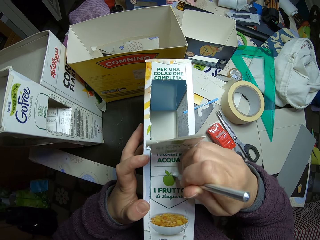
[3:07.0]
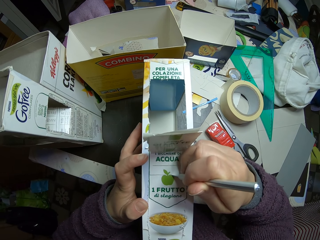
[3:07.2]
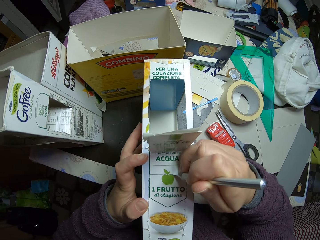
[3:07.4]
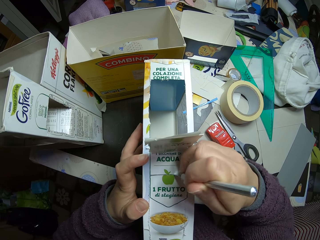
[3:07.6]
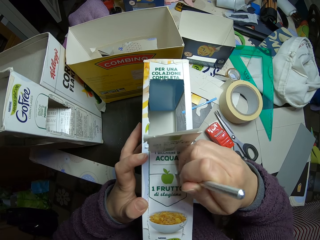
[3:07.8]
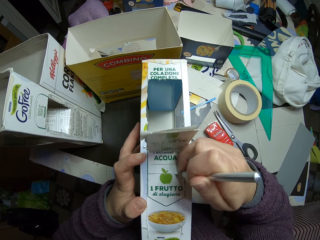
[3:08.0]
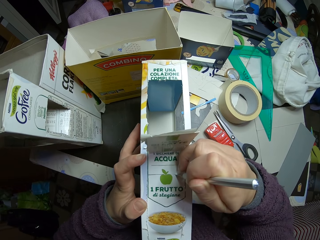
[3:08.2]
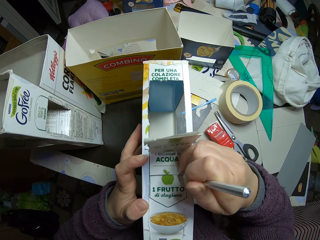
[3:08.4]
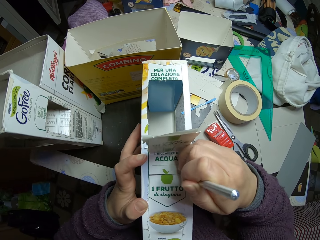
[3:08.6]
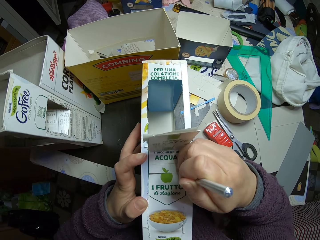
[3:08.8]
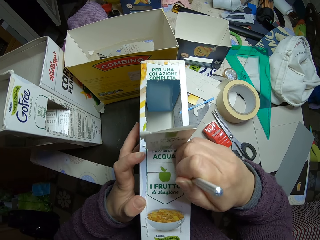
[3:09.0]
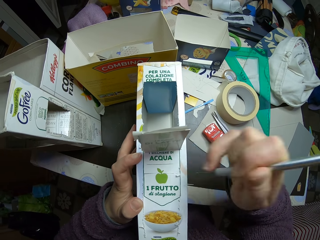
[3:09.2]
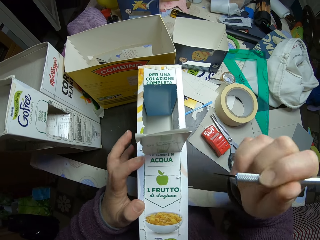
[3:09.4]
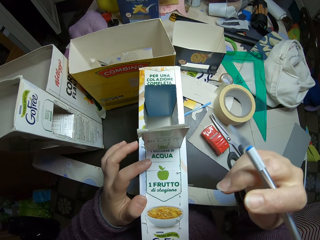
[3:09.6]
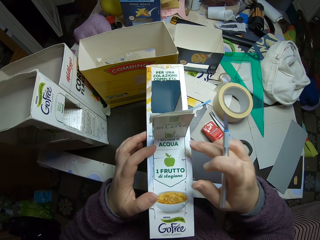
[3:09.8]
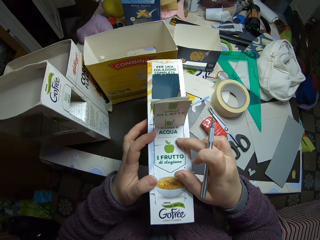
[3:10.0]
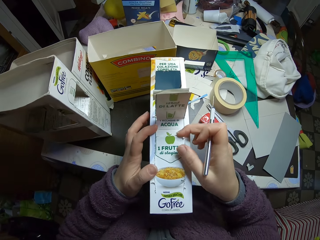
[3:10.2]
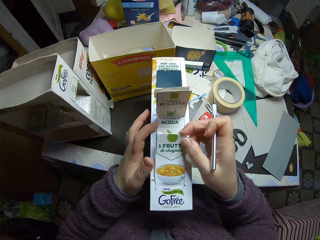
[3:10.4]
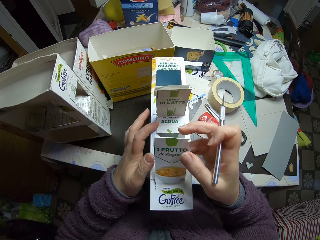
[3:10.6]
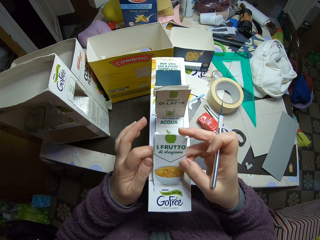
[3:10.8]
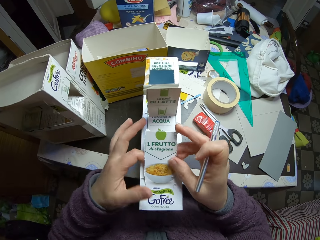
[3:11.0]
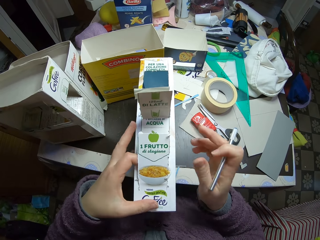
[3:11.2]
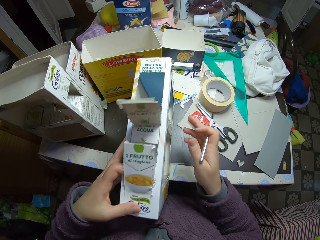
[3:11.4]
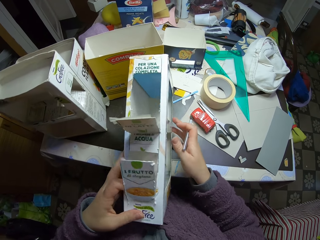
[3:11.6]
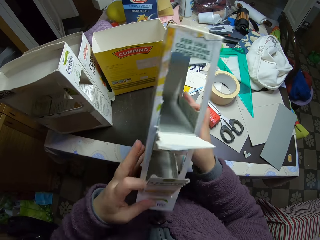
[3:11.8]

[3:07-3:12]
The camera wearer opens up the part with his right hand. He holds the carton up on the table.

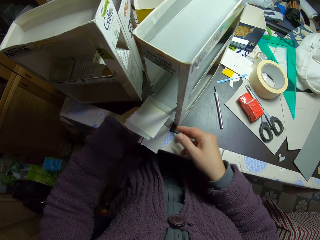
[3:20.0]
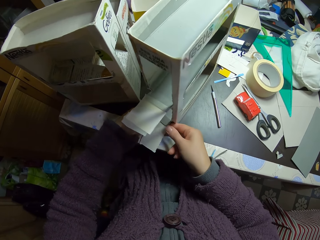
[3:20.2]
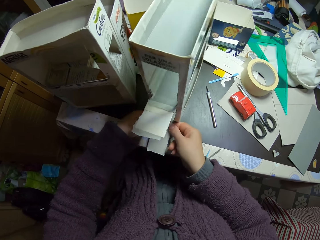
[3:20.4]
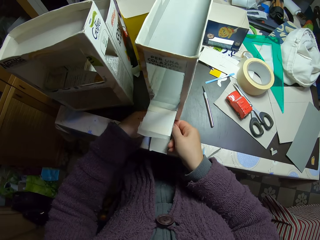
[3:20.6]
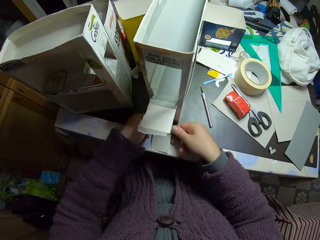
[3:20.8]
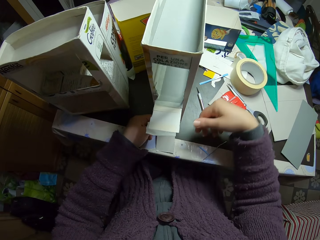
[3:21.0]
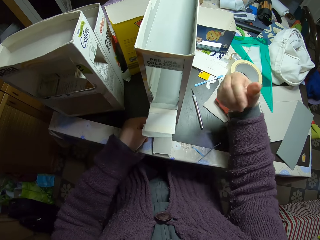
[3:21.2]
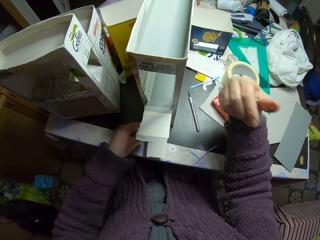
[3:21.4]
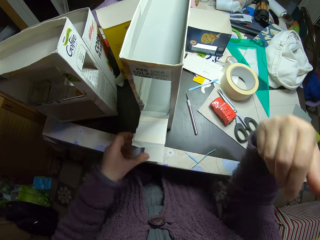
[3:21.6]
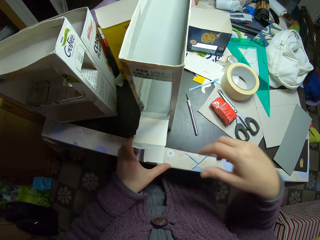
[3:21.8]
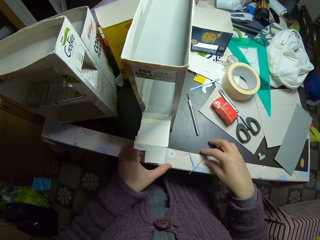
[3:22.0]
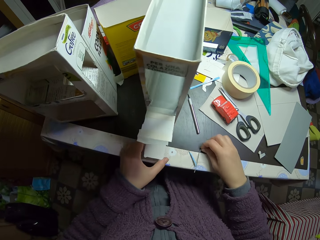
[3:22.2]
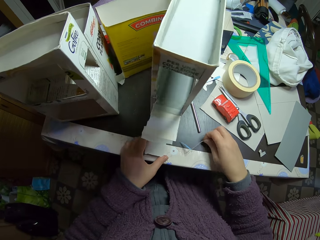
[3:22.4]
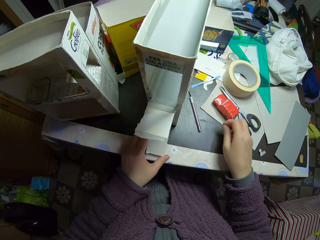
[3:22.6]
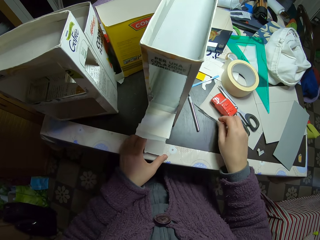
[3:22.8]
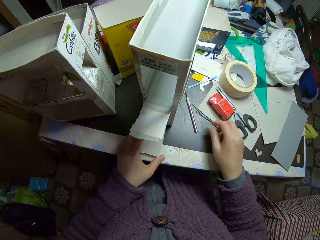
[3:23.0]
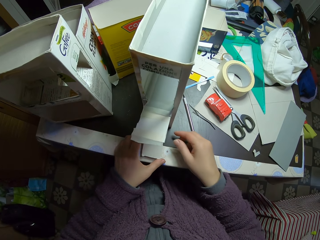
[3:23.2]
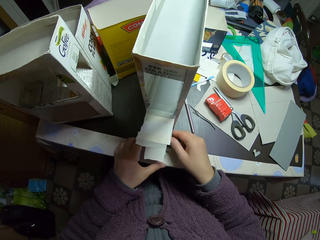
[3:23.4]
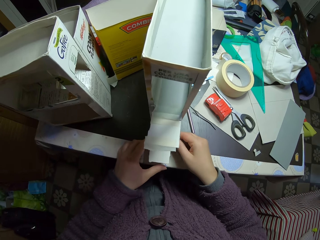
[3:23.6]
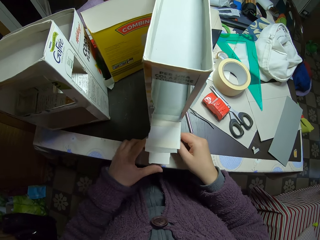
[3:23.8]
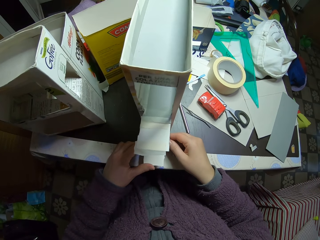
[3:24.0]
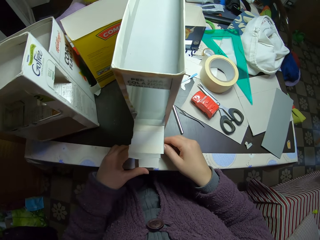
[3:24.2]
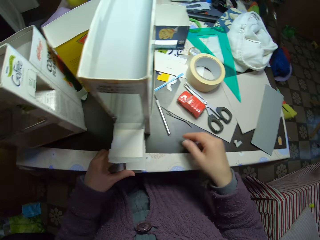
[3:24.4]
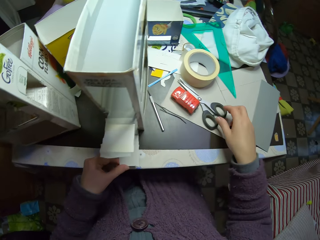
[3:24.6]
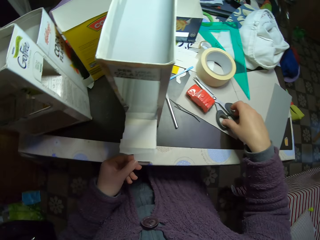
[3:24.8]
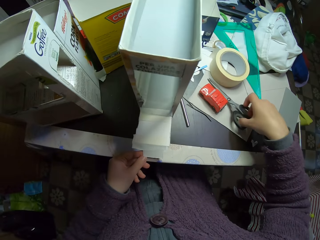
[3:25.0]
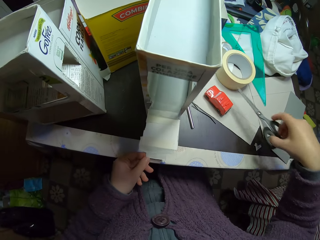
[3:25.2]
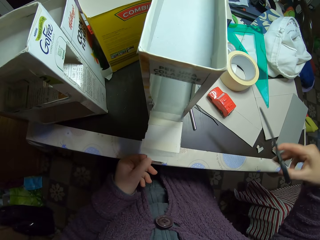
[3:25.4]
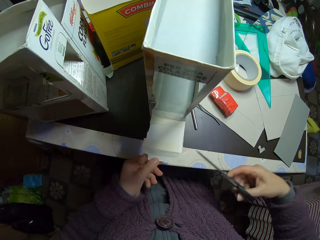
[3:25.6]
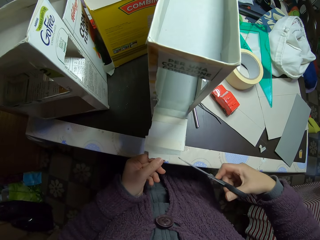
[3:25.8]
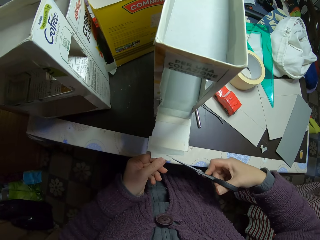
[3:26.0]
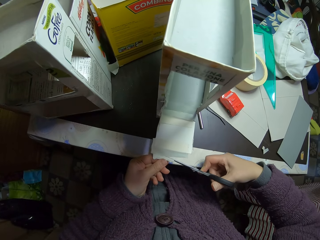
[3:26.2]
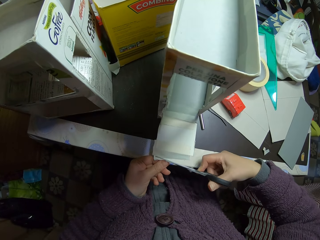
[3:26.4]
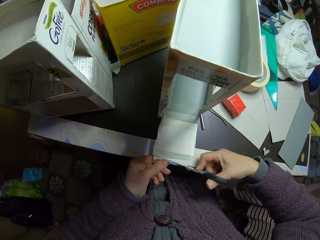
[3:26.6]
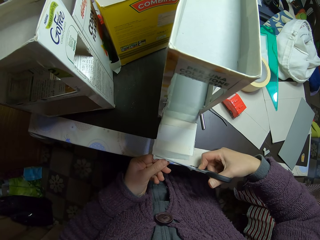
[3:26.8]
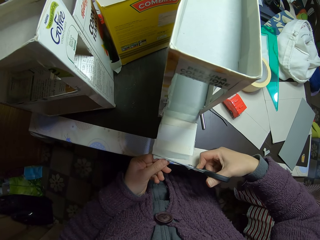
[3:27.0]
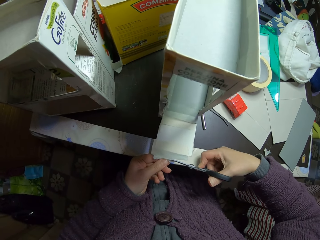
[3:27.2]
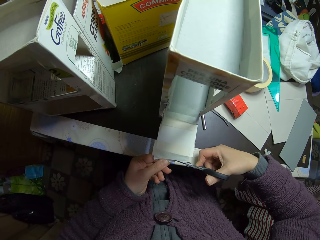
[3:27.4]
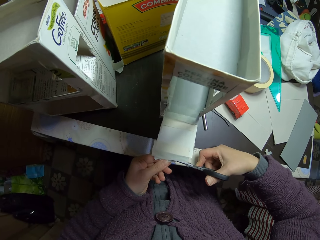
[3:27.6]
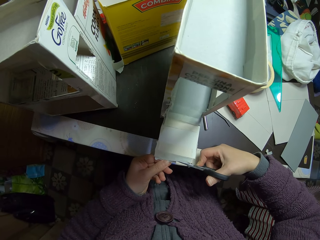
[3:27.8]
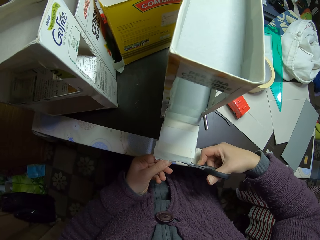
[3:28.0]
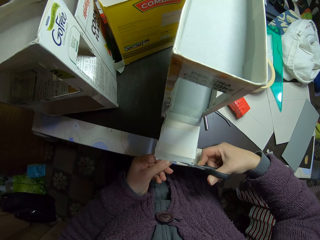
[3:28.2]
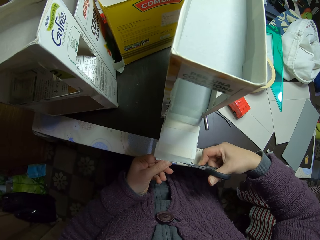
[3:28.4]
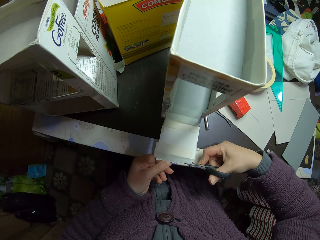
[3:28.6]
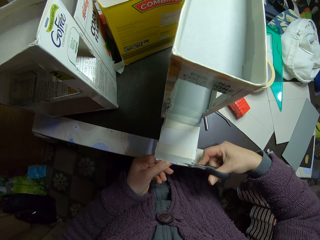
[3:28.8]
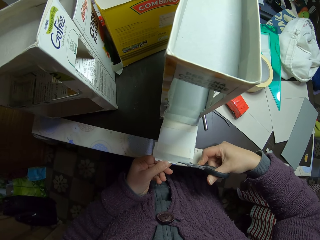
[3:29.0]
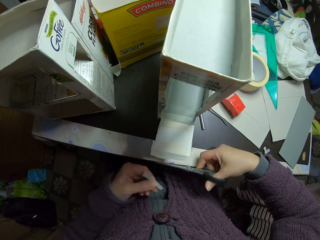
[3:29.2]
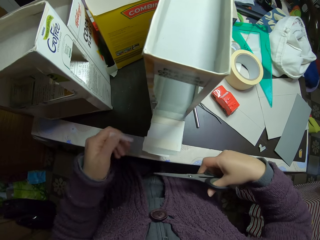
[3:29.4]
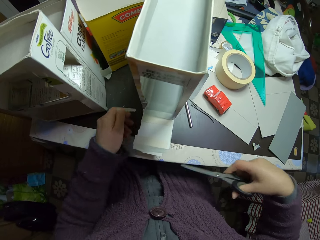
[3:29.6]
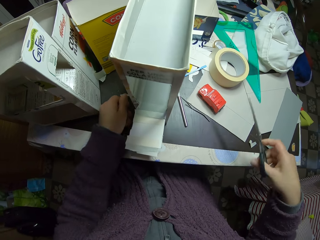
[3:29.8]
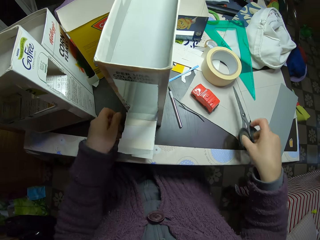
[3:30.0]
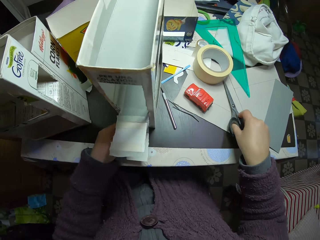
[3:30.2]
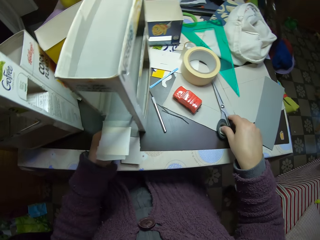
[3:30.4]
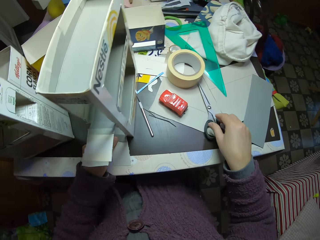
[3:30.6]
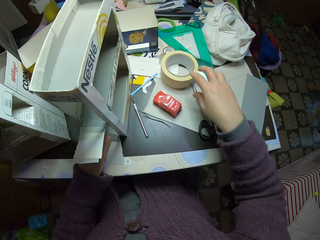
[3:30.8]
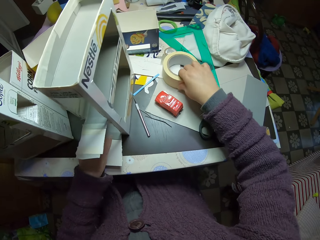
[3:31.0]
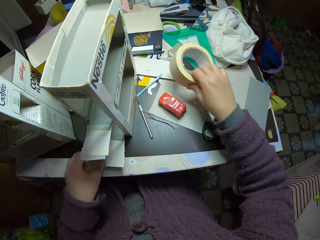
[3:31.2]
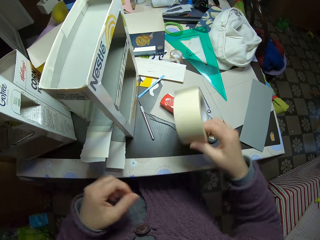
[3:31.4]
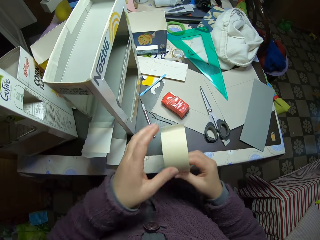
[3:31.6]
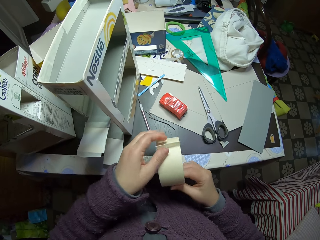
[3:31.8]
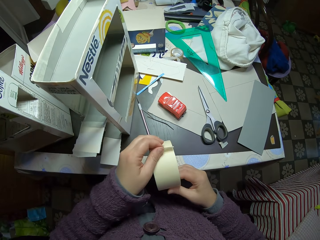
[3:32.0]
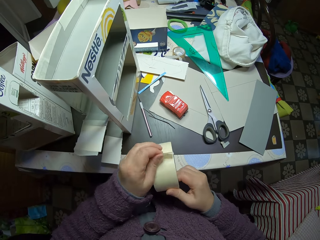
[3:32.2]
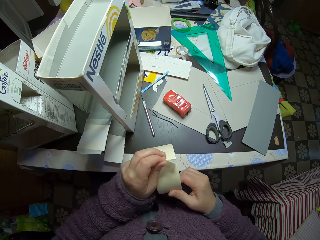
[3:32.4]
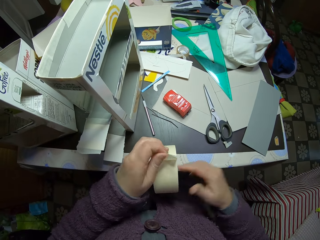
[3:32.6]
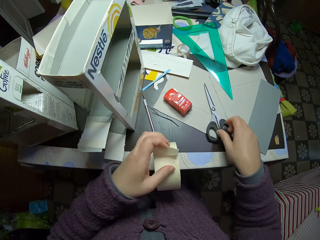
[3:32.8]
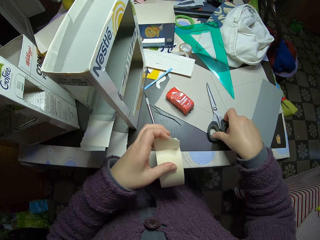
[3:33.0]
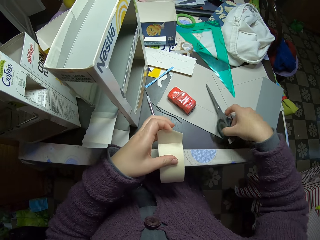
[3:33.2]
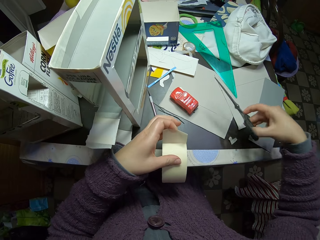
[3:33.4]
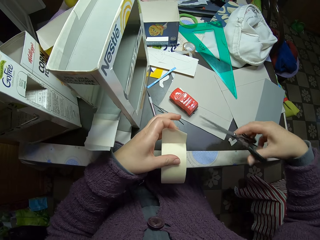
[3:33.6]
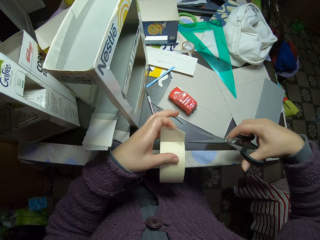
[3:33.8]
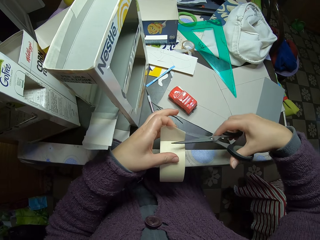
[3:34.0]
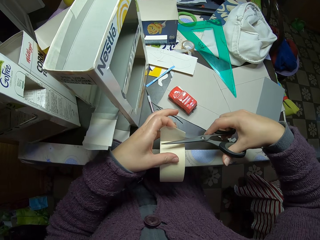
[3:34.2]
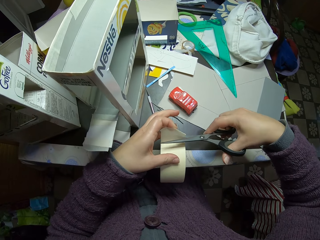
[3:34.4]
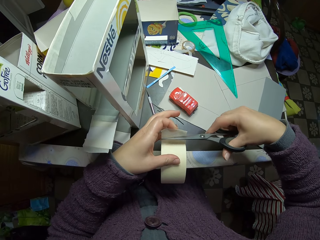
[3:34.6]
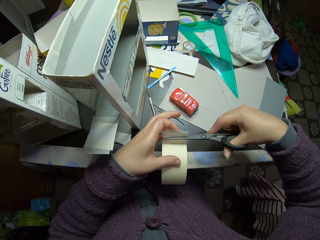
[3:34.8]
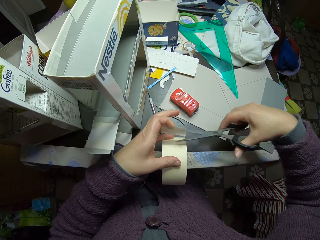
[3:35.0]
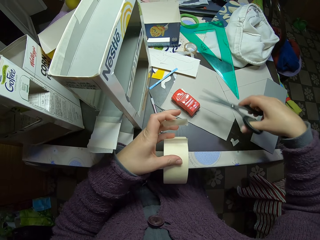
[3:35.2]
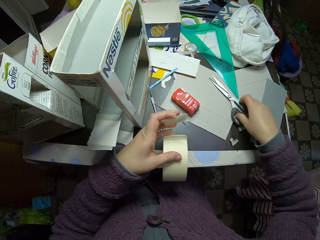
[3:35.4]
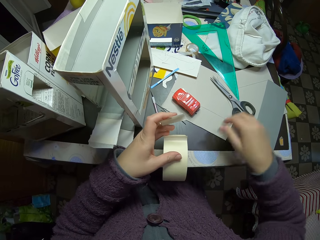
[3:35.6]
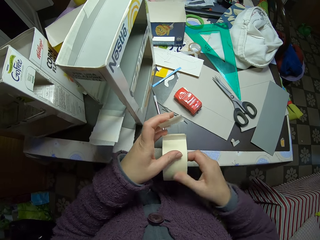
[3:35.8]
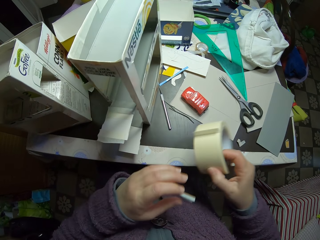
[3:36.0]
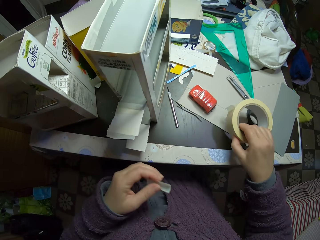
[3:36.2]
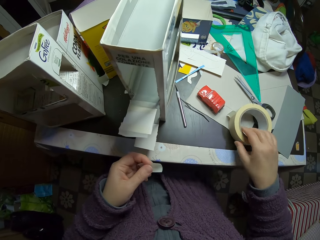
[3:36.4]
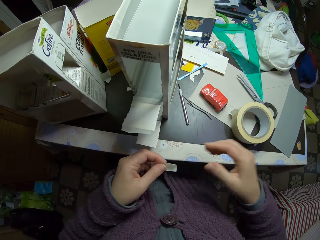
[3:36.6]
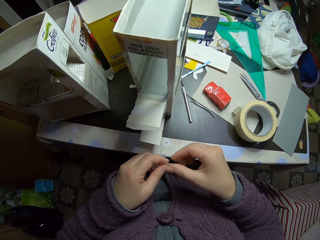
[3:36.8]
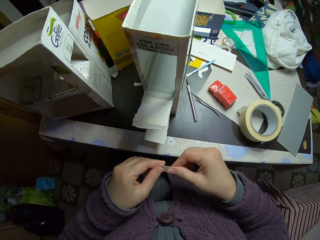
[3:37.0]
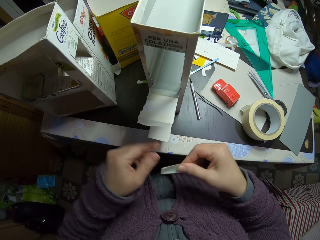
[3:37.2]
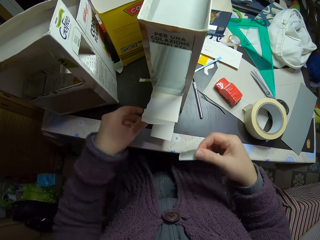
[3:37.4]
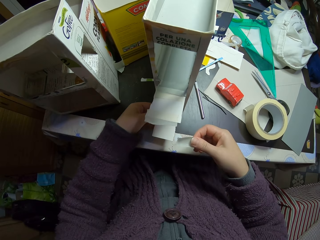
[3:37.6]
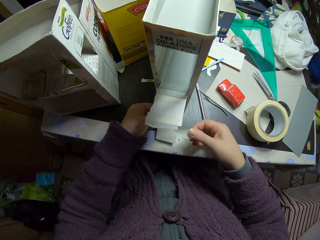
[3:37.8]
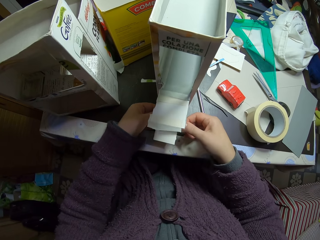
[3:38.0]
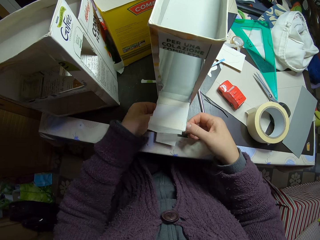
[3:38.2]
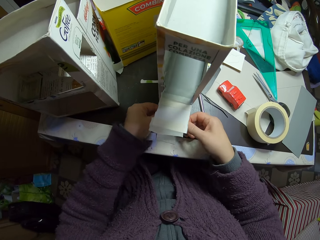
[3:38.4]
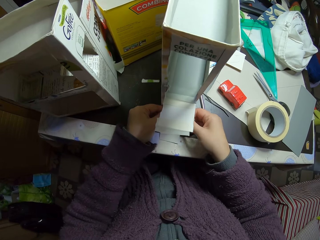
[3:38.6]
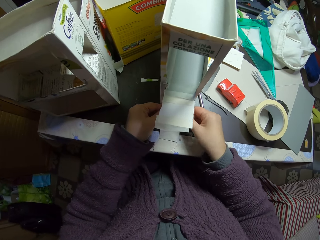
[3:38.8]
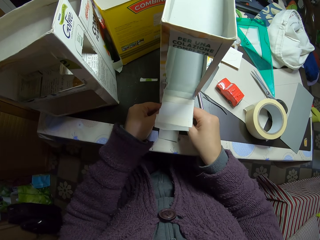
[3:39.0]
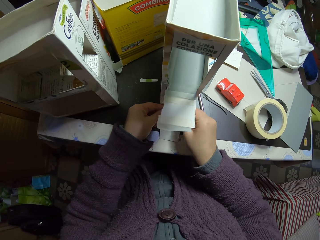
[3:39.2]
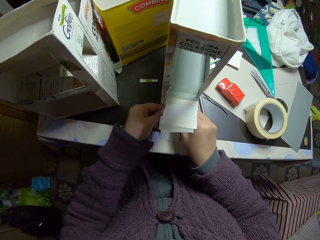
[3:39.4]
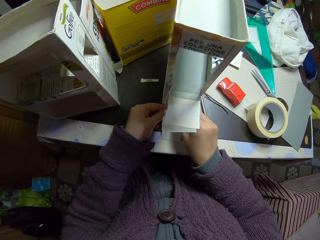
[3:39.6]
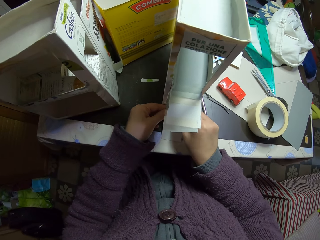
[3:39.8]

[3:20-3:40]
The camera wearer moves something. He picks up a piece of the carton on the table with his right hand. He drops the piece of the carton on the table with his right hand. He looks at the carton. He picks up the scissors from the table with his right hand. He trims off the masking tape on the carton craft with the scissors. He places the paper on the table. He drops the scissors on the table. He picks up the masking tape on the table with his right hand. He unfolds the tape. He removes some masking tape with his left hand. He picks up the scissors from the table with his right hand. He cuts the masking tape with the scissors. He drops the scissors on the table. He drops the masking tape on the table. He holds the tape. He places the masking tape on the carton craft.
